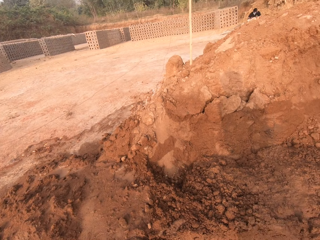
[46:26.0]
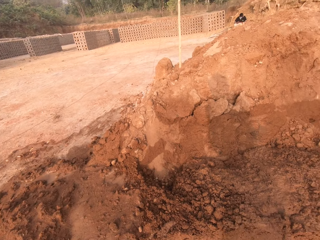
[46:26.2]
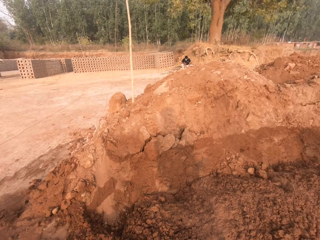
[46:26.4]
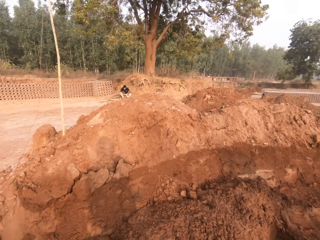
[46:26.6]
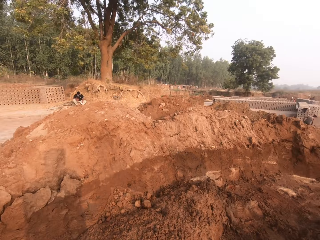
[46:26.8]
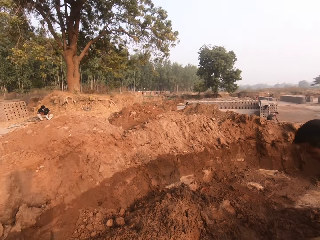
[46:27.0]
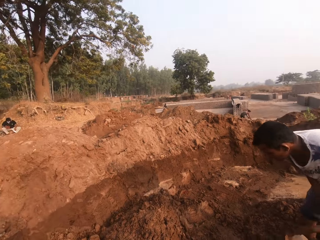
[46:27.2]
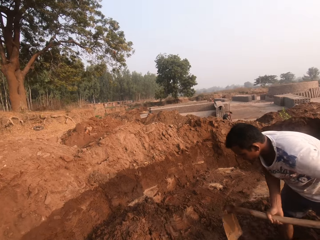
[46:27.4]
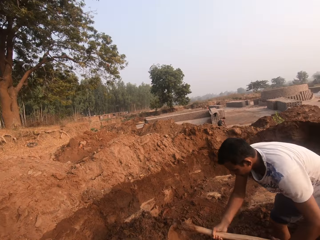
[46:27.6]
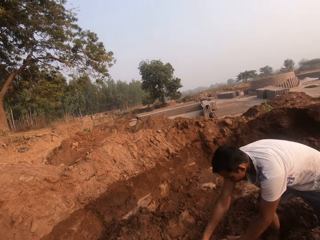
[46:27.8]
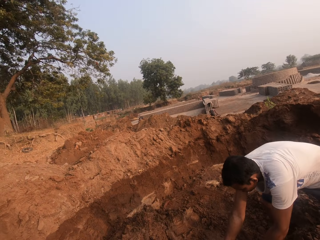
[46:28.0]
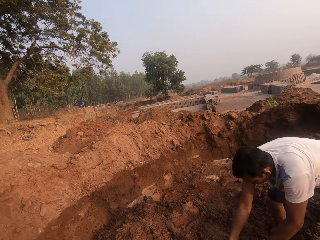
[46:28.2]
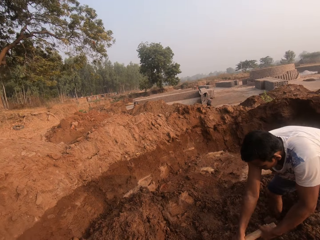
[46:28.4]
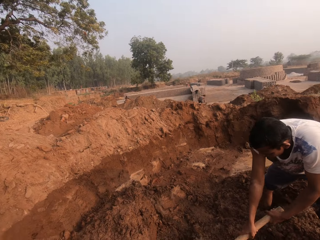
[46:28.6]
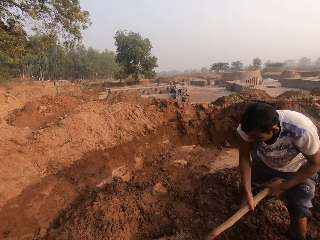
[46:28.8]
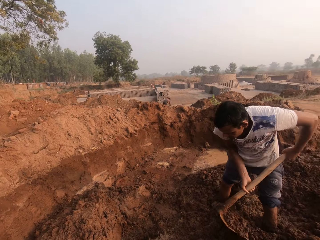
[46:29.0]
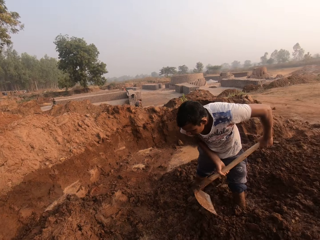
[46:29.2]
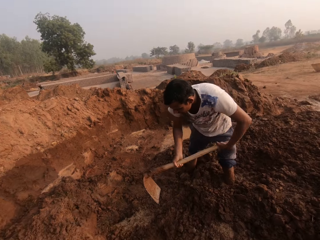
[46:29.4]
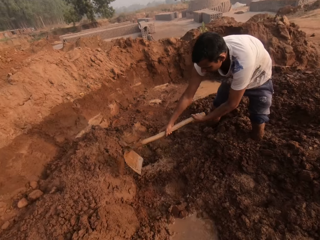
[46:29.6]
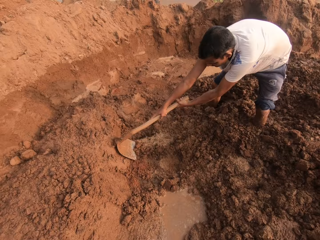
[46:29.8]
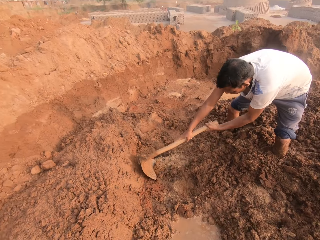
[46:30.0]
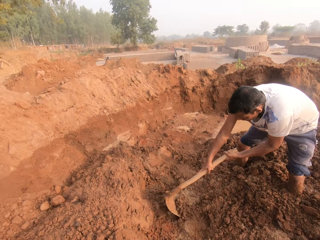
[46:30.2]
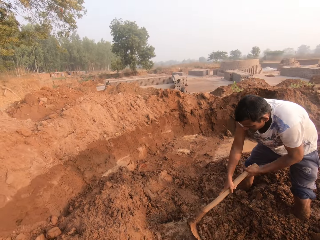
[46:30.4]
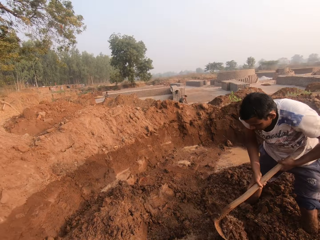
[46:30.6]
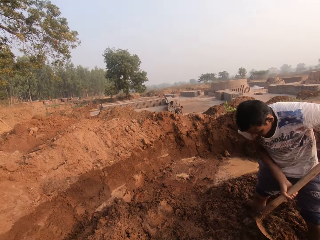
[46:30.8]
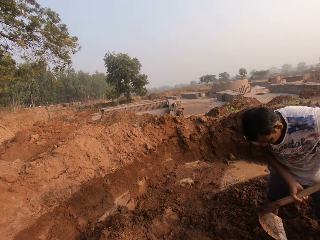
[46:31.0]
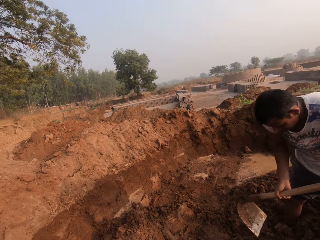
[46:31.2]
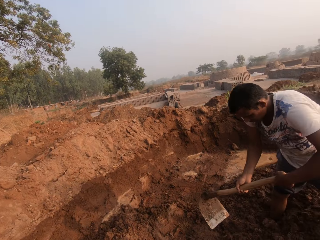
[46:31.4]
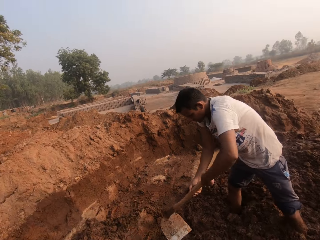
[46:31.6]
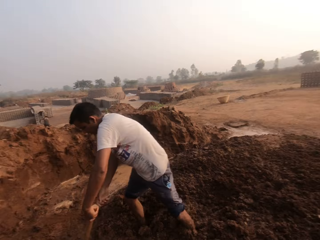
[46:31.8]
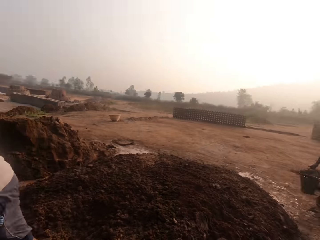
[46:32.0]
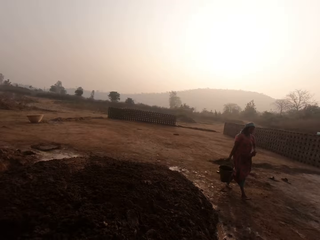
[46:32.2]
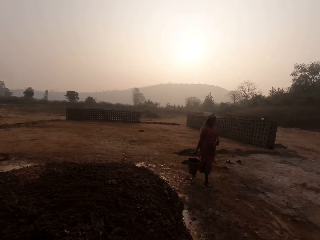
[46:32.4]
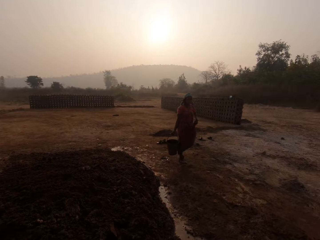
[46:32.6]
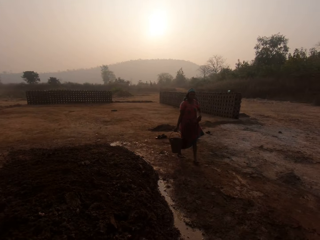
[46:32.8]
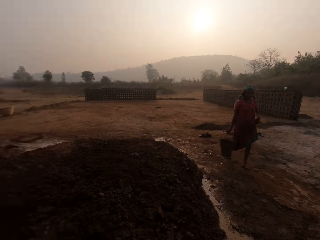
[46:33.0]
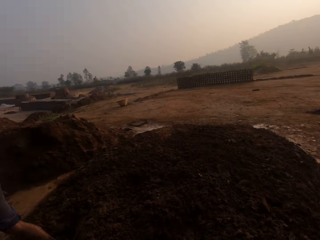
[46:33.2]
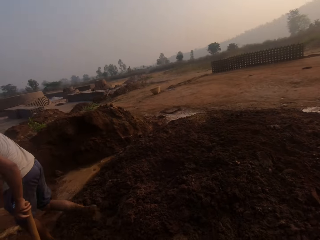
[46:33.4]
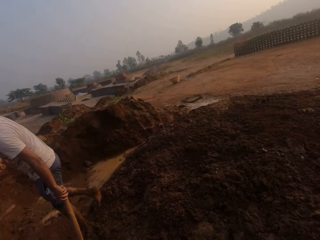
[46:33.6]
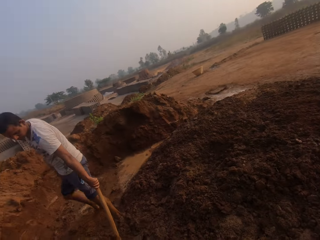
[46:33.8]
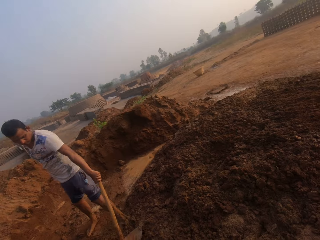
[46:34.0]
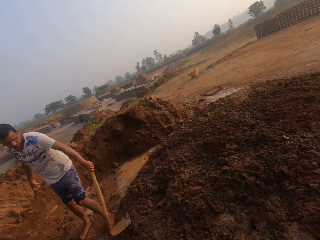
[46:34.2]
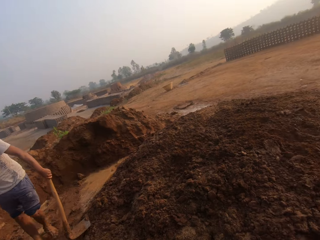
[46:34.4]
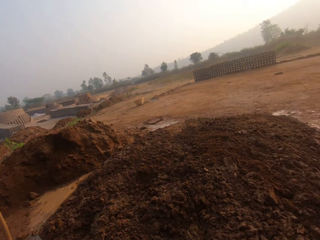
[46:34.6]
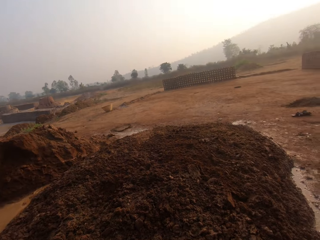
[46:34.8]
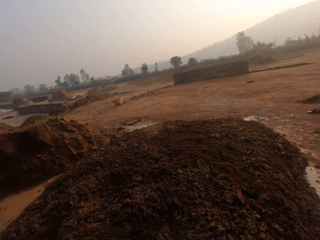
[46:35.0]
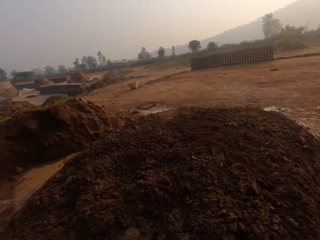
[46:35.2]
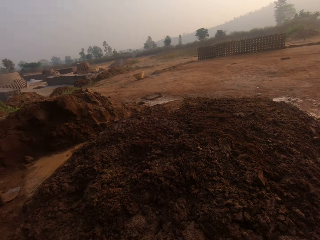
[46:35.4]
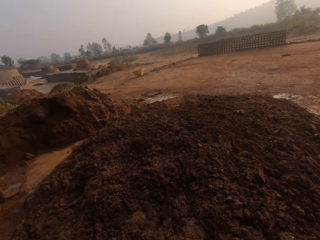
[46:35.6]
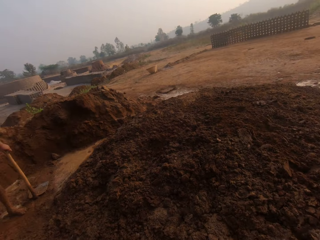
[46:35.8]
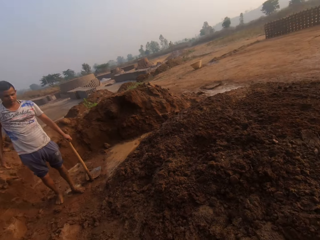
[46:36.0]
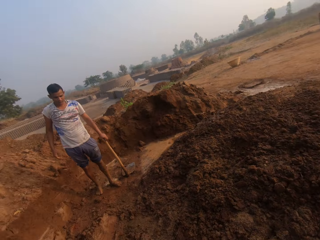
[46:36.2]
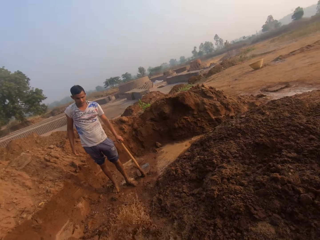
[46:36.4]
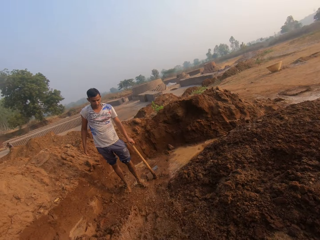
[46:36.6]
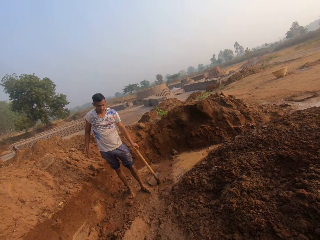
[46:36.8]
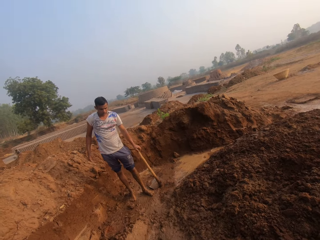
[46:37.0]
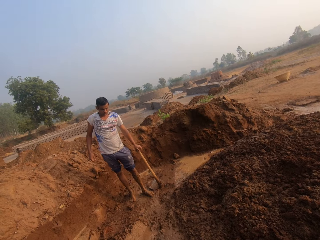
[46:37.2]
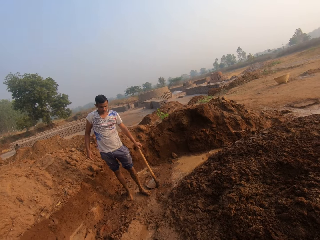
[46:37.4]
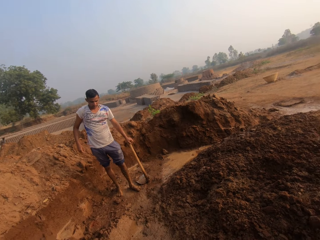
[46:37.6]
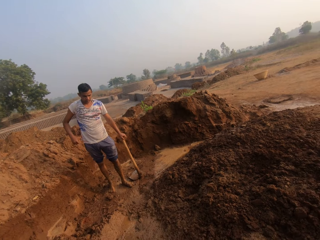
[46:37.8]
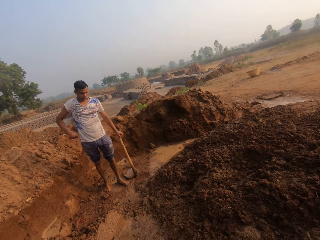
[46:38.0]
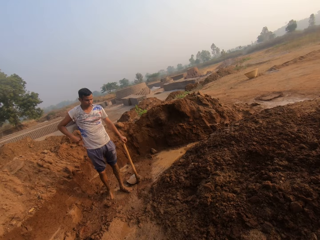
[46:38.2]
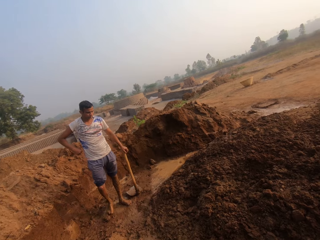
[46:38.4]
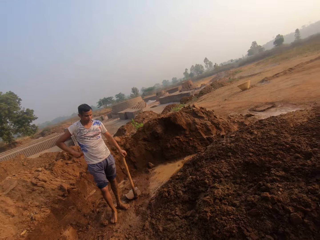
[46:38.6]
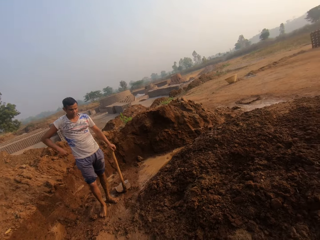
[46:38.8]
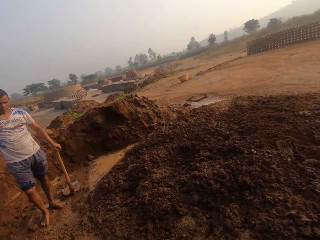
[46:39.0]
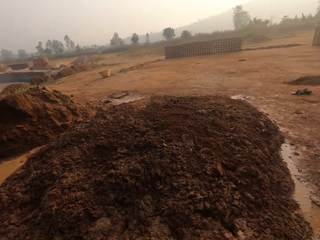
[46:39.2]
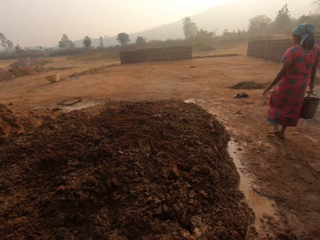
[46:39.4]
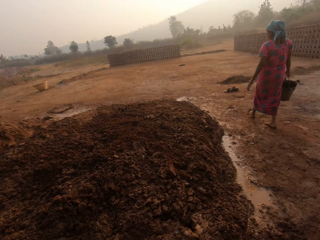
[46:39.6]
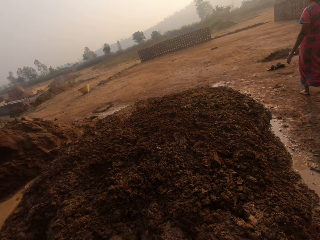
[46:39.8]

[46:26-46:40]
A man gathers the clay with a hoe in his hands. The man pulls the soil. The camera wearer interacts with the man. The woman carries a bucket with her right hand. The man holds the hoe with his left hand. The man stands.

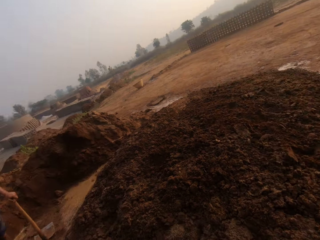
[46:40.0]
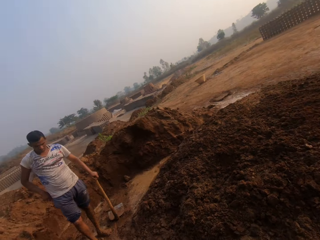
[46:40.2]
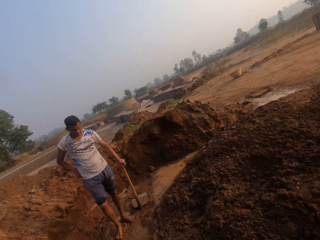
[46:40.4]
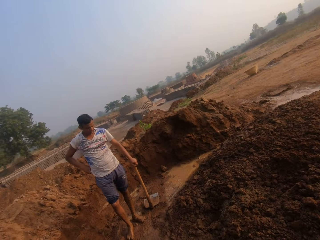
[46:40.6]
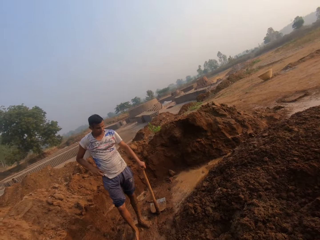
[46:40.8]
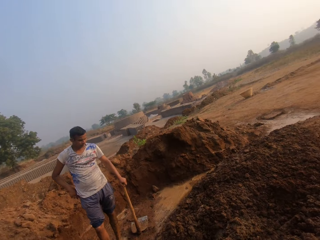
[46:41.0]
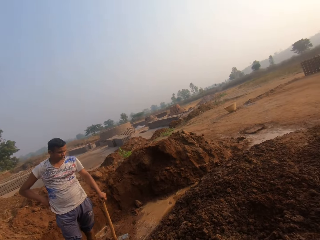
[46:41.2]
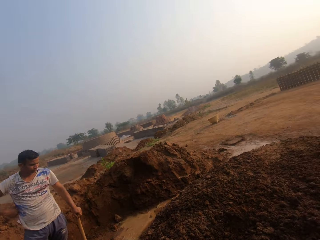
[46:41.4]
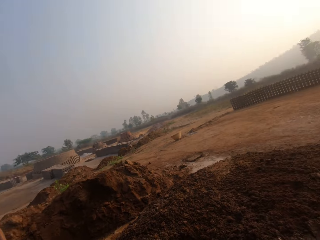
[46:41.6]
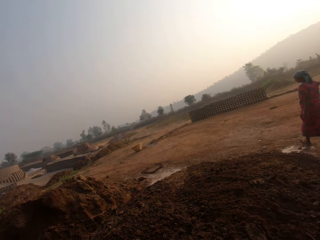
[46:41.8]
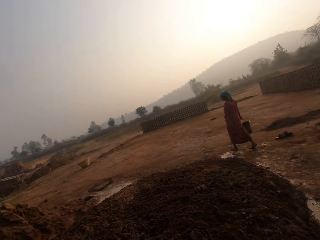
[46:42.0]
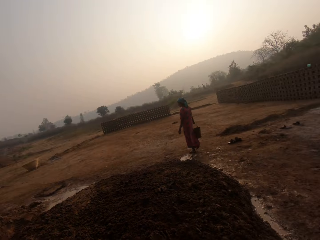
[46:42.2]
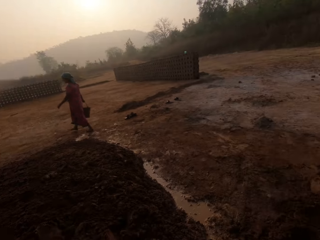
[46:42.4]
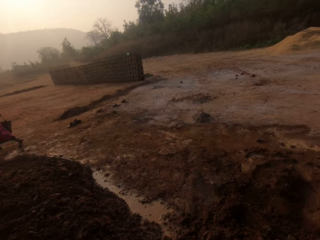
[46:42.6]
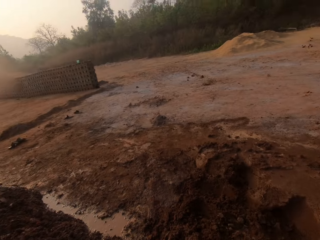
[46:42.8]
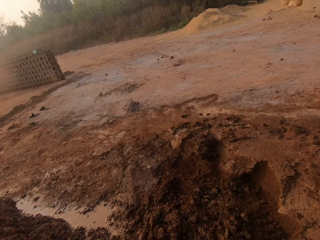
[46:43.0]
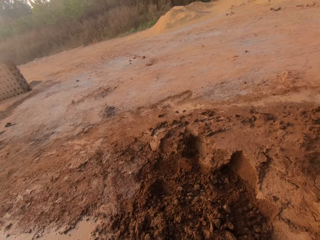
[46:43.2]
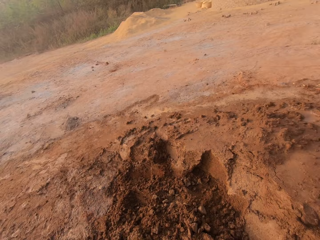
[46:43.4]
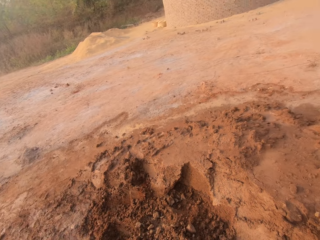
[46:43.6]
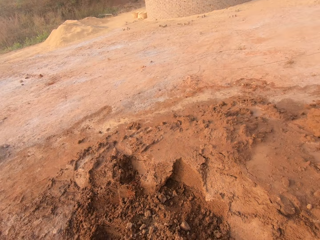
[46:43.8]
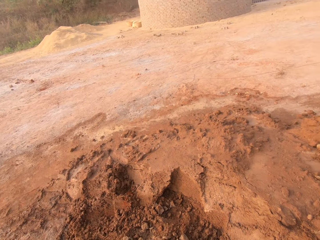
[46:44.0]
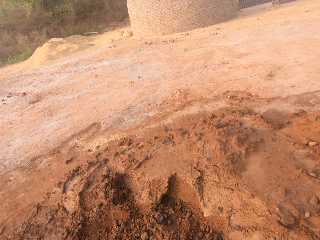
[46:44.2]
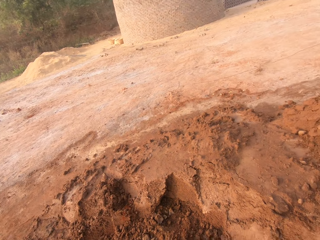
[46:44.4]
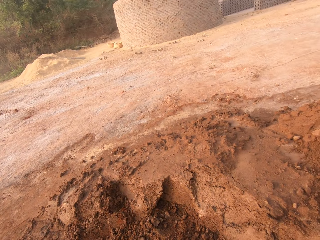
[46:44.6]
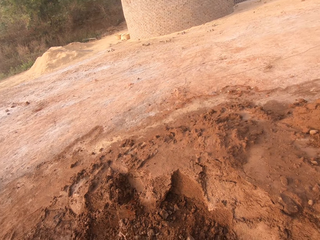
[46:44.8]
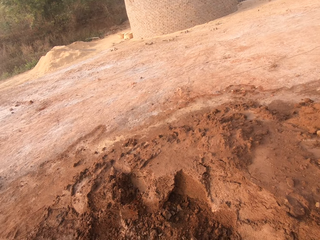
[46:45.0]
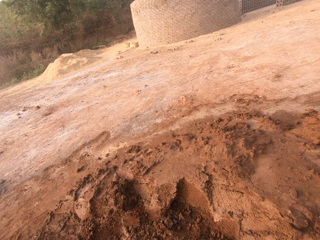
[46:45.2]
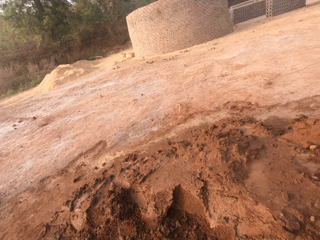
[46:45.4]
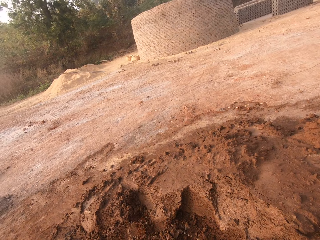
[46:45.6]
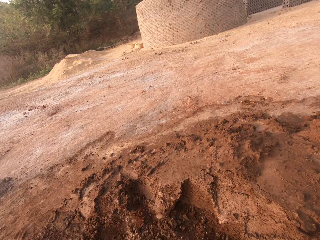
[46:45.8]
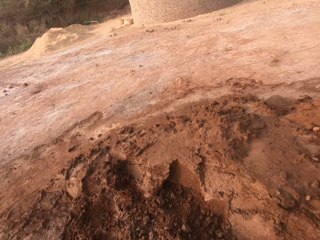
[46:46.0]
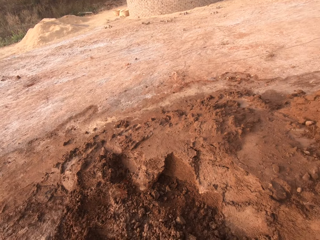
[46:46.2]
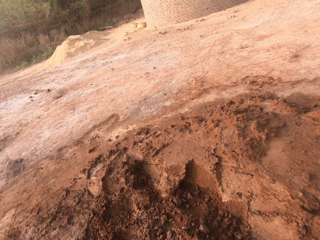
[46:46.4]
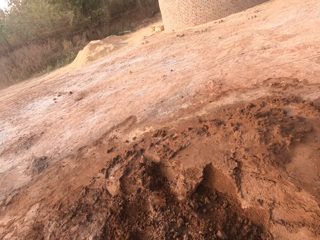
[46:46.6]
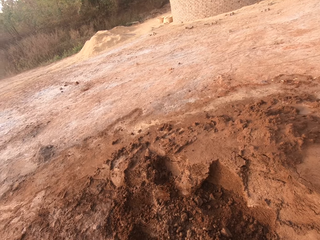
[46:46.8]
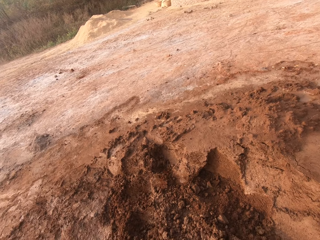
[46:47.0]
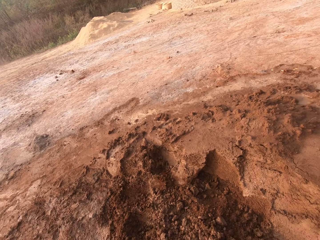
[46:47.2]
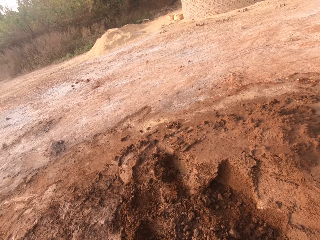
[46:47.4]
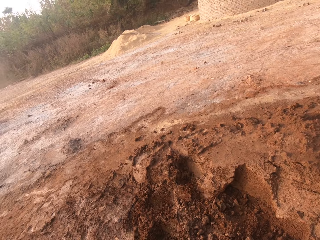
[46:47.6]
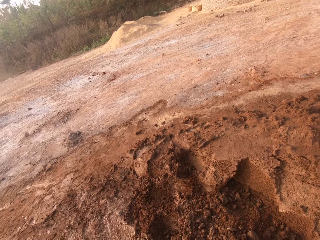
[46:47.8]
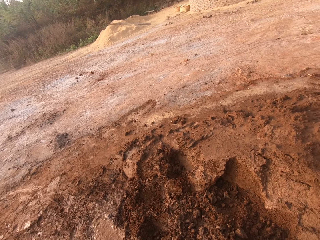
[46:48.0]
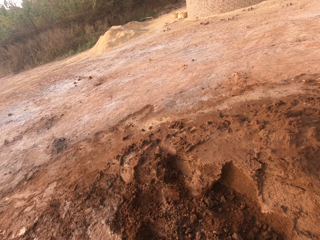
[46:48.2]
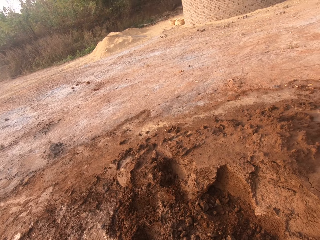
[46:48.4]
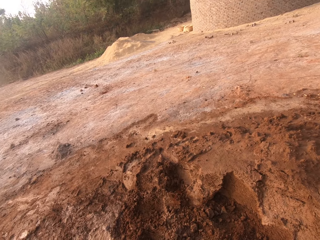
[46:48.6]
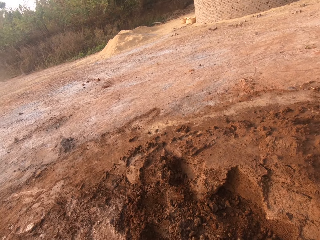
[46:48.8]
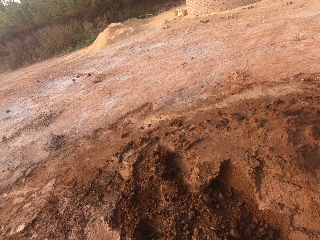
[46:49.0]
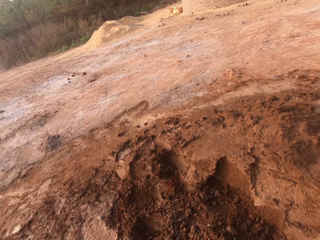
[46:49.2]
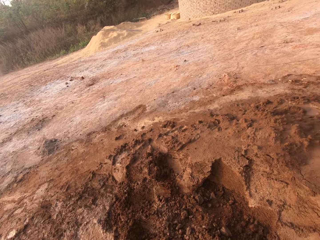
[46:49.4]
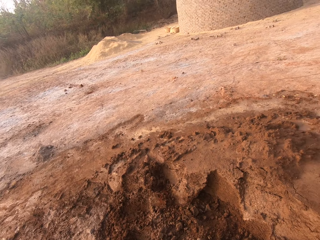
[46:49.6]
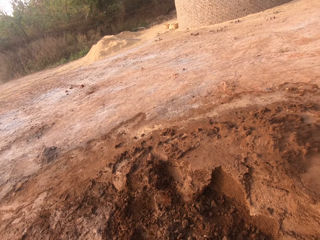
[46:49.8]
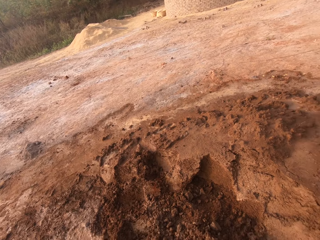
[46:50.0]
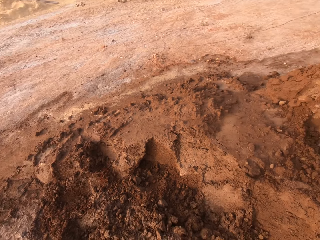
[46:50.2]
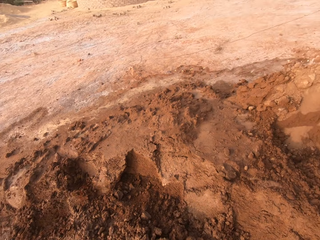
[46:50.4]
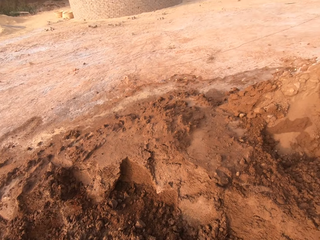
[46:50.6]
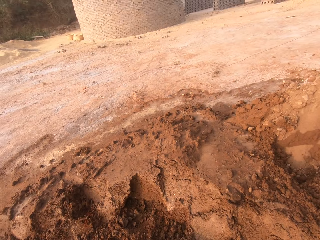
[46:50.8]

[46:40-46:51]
A woman walks. The camera wearer sprinkles water on the clay with his hands. He digs.
